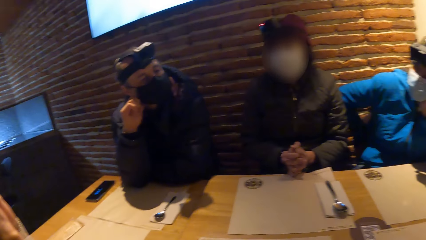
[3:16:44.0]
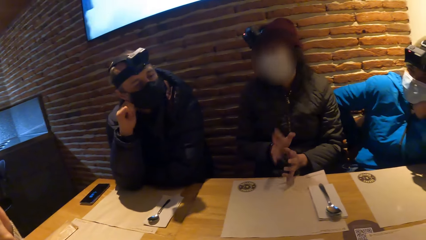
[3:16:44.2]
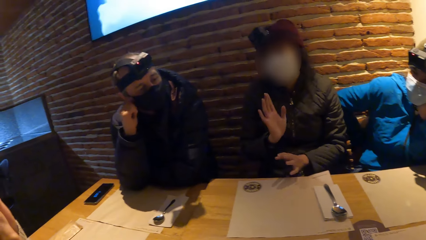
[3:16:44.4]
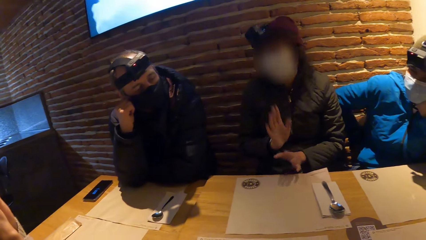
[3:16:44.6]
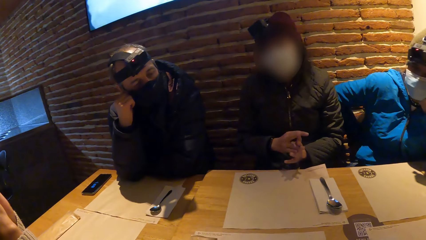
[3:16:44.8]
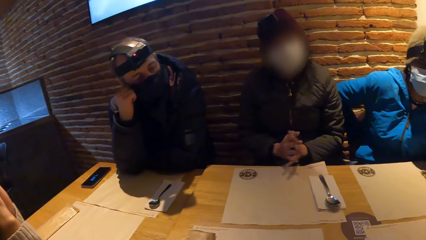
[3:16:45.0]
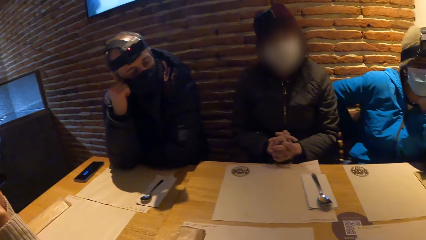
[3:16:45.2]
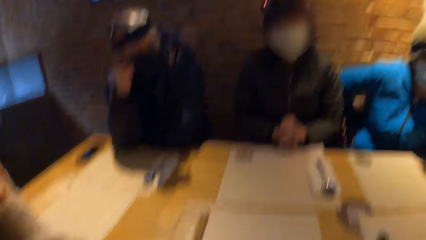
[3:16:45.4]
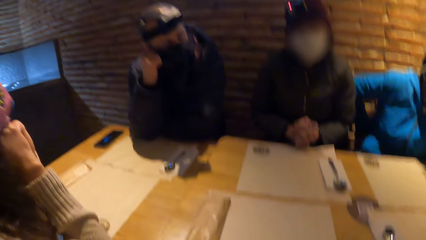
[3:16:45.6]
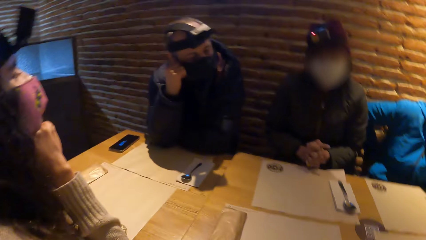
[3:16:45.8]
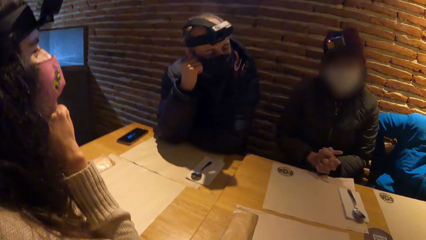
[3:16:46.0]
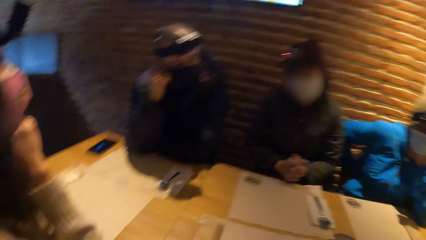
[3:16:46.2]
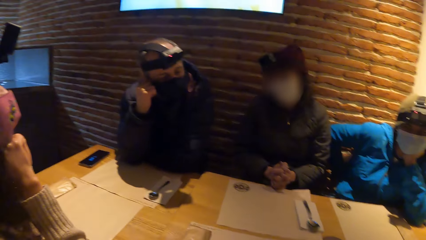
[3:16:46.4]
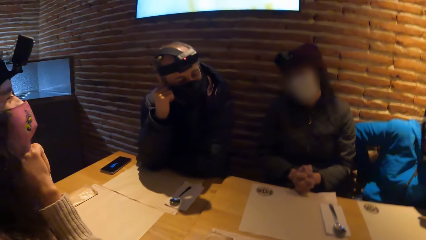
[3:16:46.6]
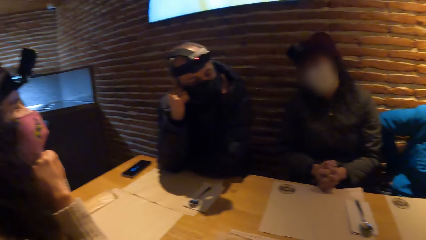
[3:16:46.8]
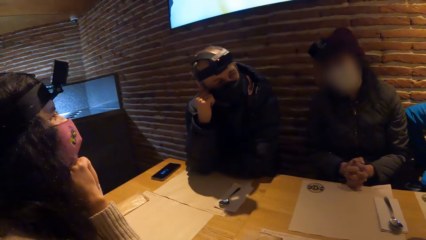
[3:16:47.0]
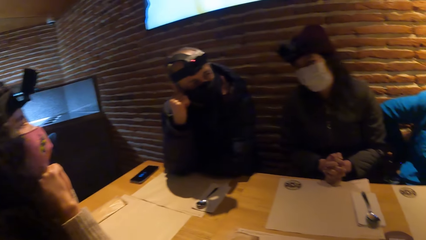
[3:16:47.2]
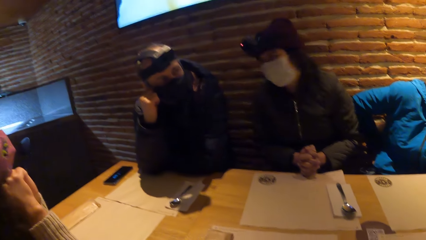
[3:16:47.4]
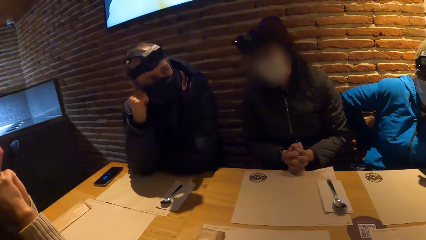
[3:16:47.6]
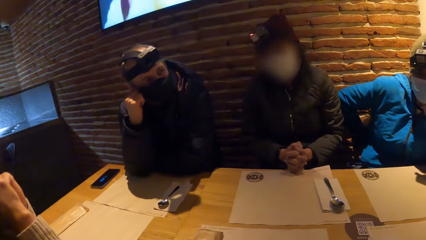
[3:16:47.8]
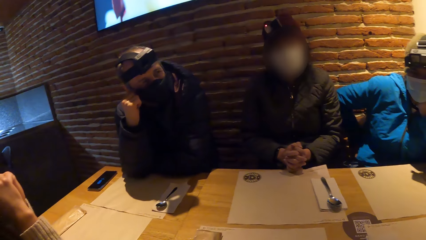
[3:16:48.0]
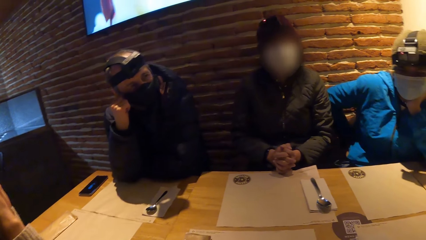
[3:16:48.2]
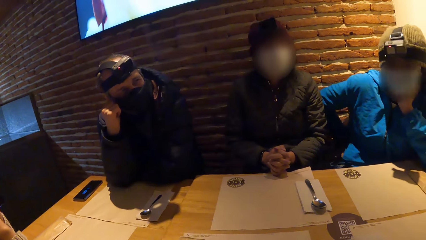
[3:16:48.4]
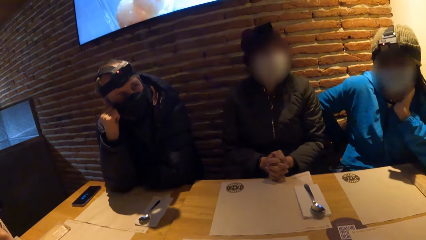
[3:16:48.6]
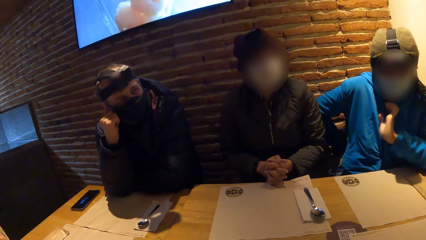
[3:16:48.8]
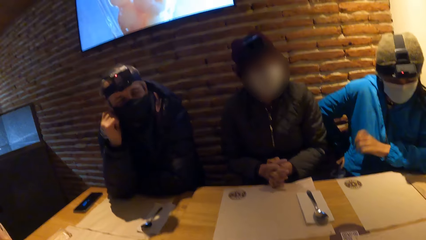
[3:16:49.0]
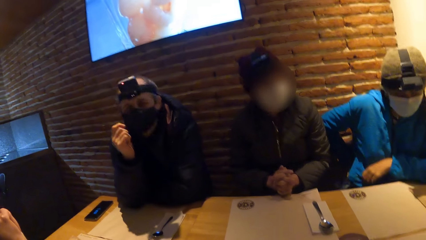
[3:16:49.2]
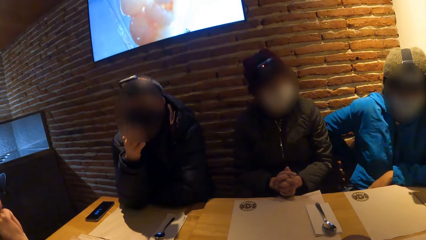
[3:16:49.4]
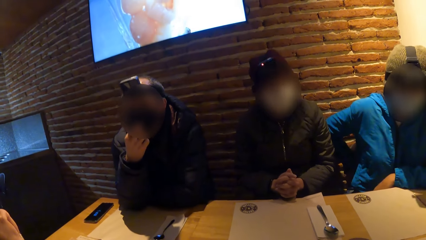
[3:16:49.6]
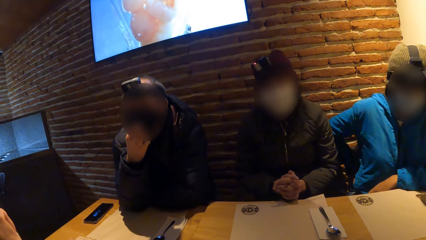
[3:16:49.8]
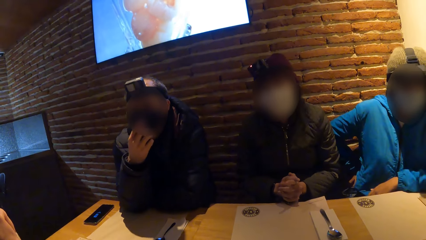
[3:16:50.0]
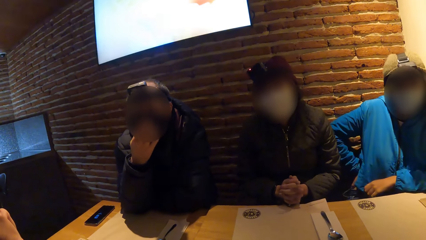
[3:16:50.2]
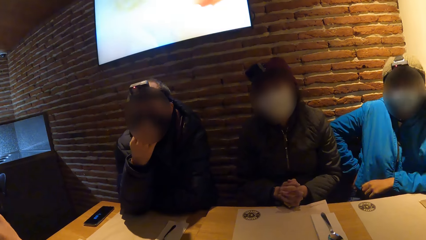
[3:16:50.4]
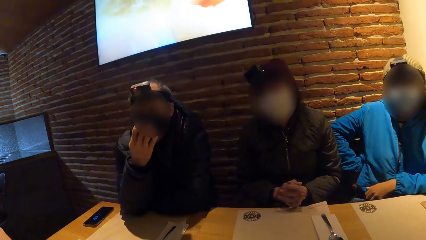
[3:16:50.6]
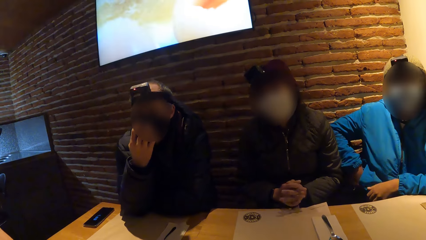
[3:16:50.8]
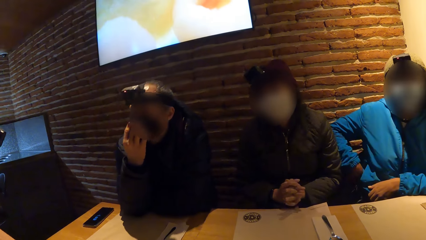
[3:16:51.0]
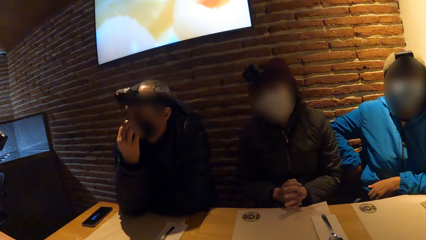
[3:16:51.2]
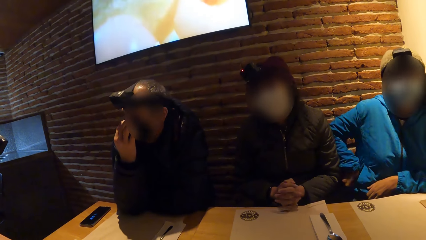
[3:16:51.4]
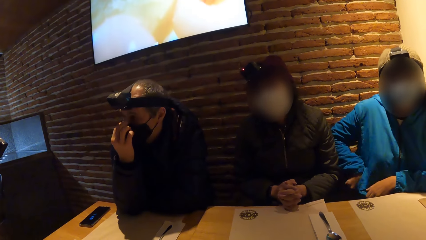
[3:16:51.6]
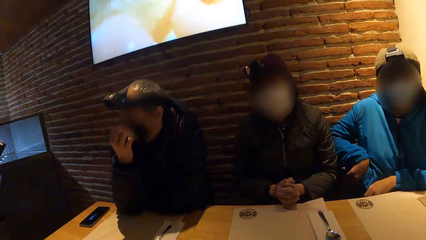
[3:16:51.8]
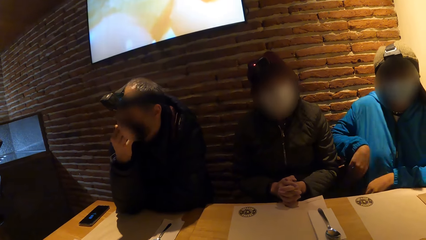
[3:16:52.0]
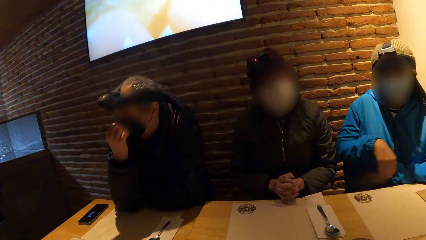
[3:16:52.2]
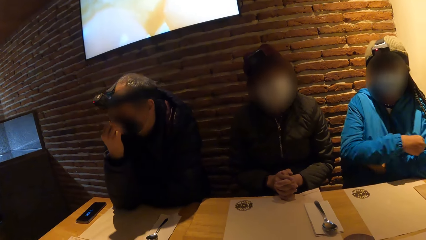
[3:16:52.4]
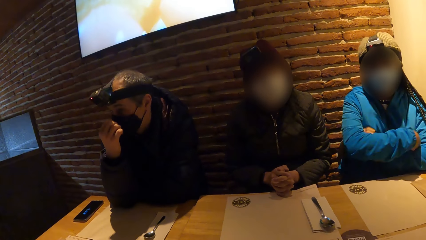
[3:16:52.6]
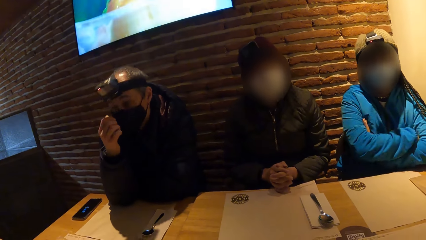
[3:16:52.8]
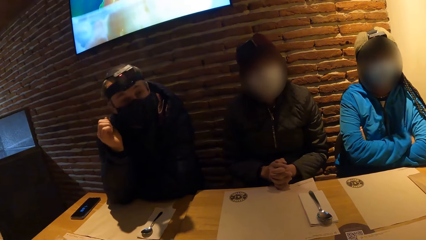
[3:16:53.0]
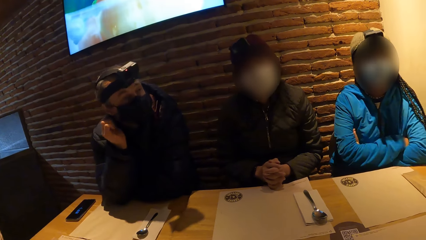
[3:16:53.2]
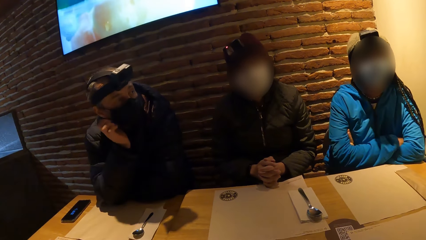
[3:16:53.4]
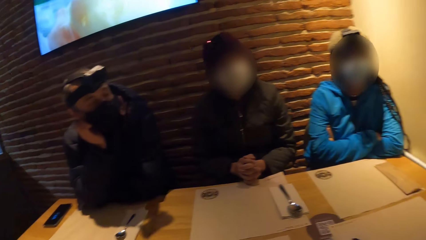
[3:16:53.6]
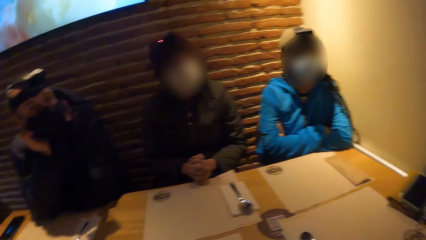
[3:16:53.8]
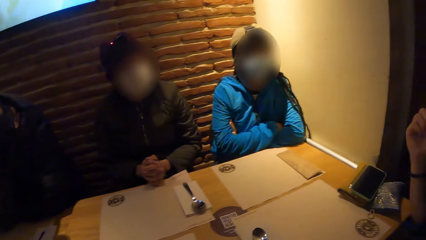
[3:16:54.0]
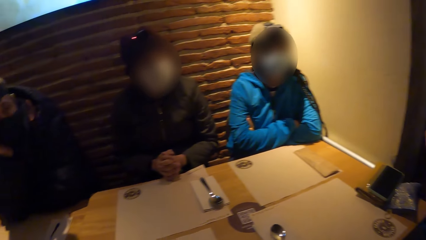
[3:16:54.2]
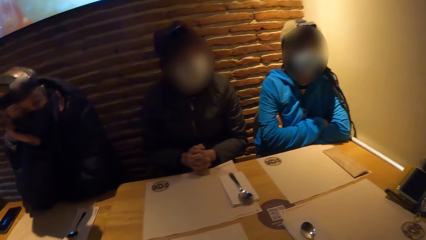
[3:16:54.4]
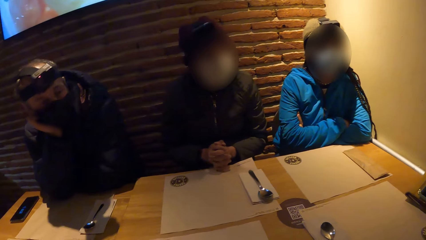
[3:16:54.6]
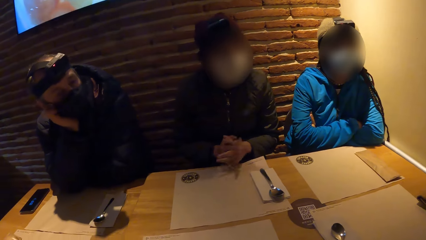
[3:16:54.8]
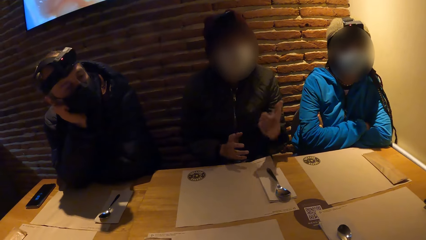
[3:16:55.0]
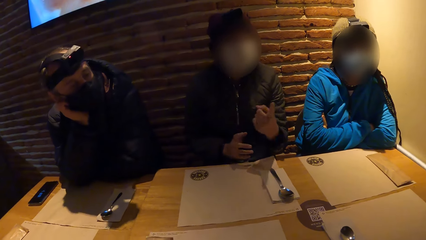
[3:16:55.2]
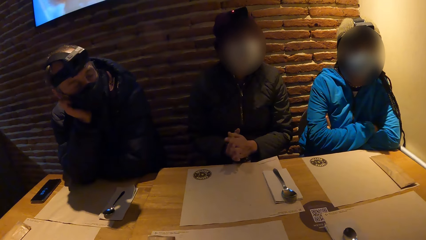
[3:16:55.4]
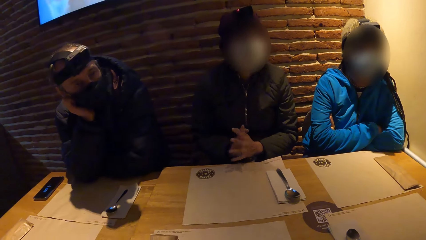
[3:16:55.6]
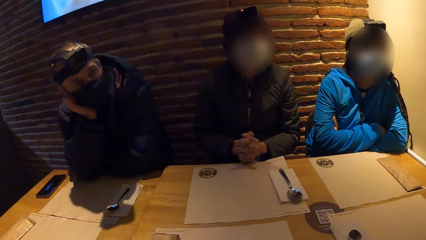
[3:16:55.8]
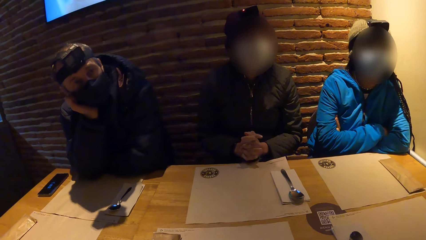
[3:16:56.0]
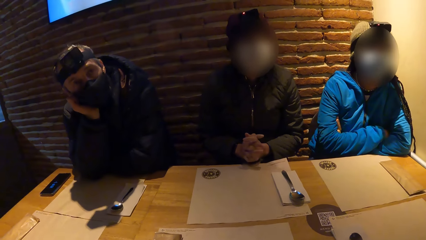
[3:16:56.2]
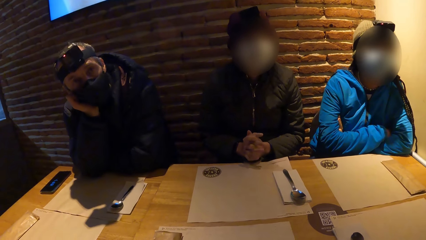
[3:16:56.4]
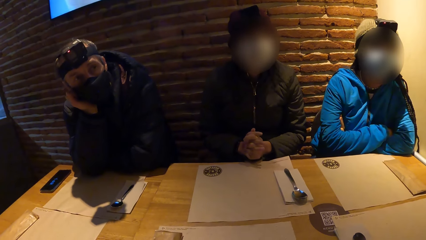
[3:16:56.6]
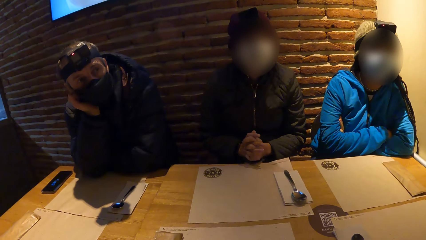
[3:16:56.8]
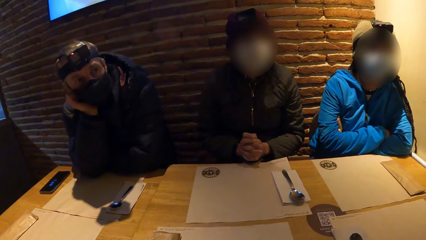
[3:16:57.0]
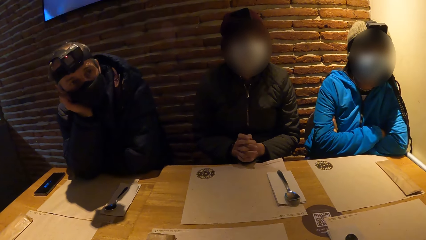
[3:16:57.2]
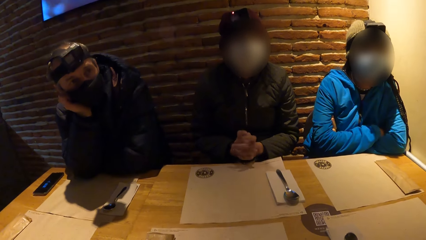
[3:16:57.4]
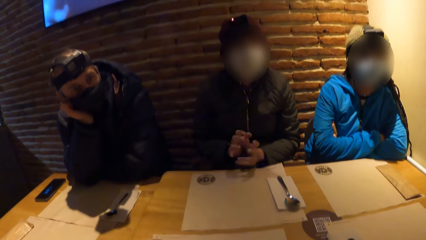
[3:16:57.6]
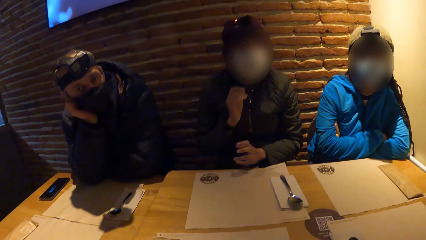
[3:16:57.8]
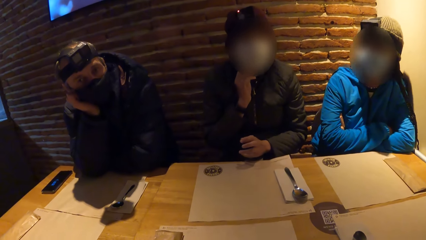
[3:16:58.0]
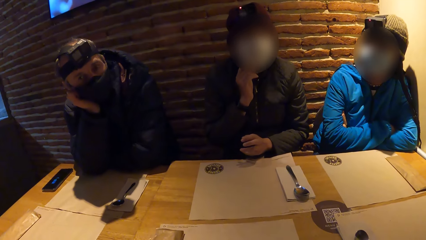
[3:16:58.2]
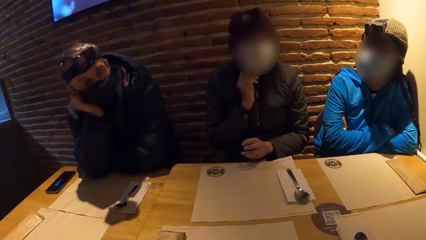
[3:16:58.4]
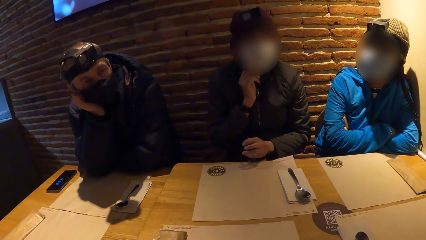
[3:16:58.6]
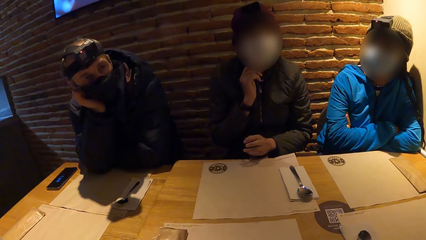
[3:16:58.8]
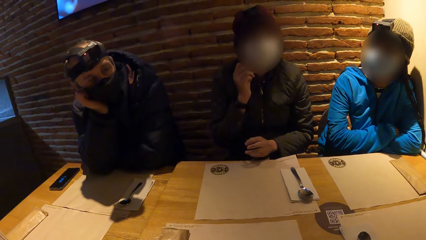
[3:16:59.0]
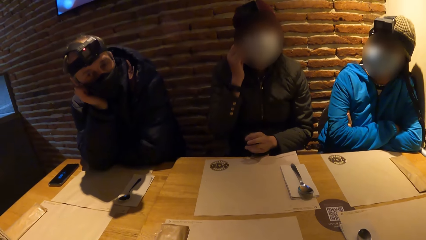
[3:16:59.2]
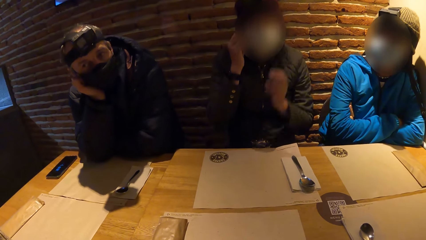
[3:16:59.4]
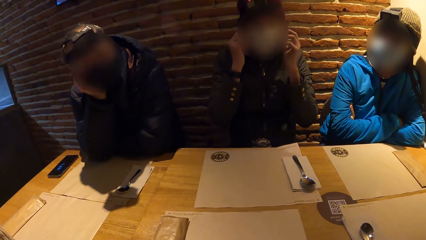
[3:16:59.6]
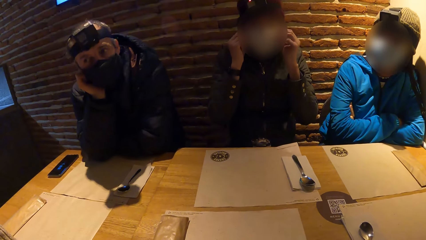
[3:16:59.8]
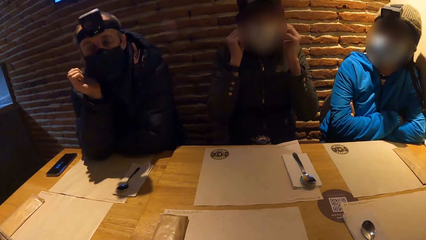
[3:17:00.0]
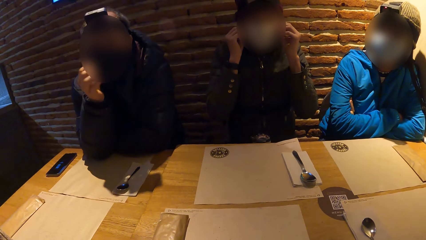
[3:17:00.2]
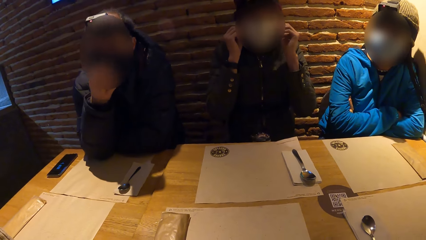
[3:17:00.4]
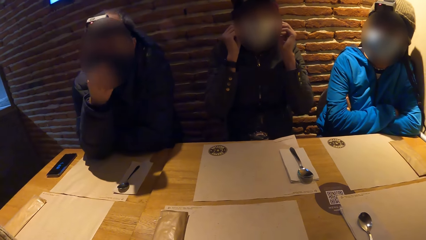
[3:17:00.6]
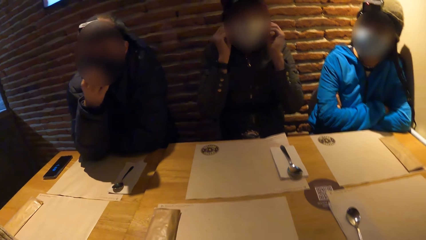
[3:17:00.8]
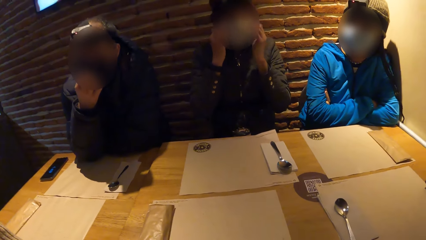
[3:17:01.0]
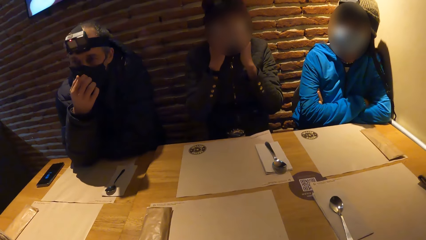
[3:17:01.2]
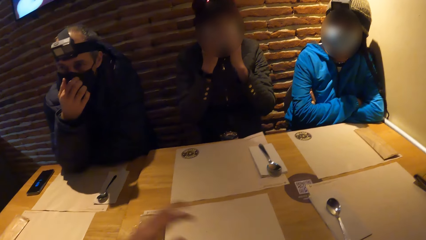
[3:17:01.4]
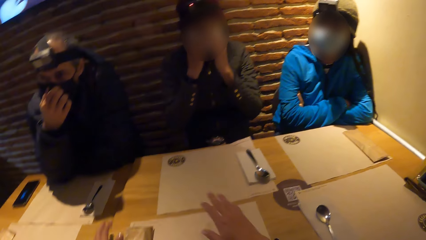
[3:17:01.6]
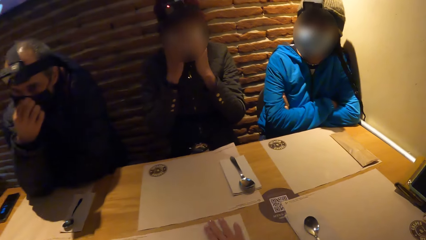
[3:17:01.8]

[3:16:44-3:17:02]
A woman moves the hand over the table and looks side by side. Another woman moves the hand down. A man adjusts the nose mask on his face with his right hand on the table. The man touches the face. The other woman moves the hand in the pocket and folds both hands on the table. The first woman talks to the man. The man moves the hand at the cheek. The first woman touches her chin with her right hand on the table. The first woman adjusts the nose mask on her face with both hands on the table, and moves the hands to the ears. The man adjusts the nose mask on his face with his right hand on the table. The camera wearer interacts with the first woman.
